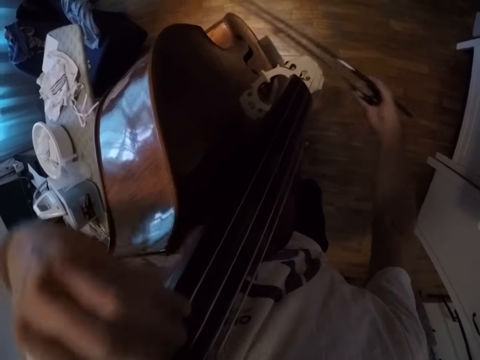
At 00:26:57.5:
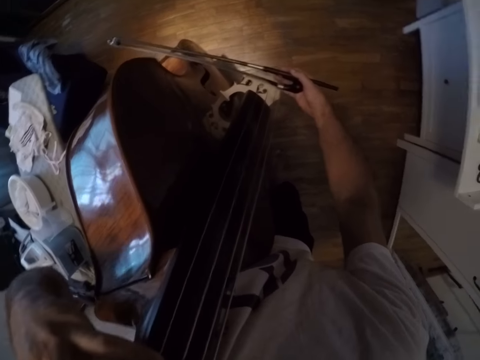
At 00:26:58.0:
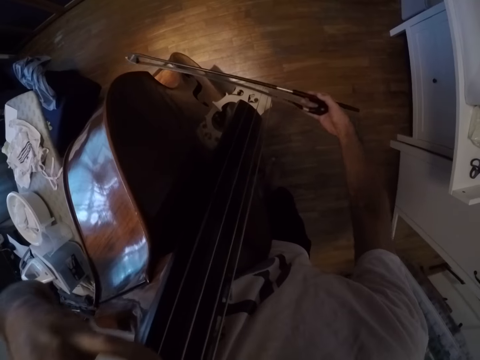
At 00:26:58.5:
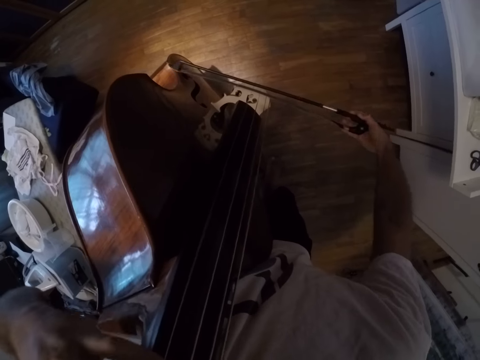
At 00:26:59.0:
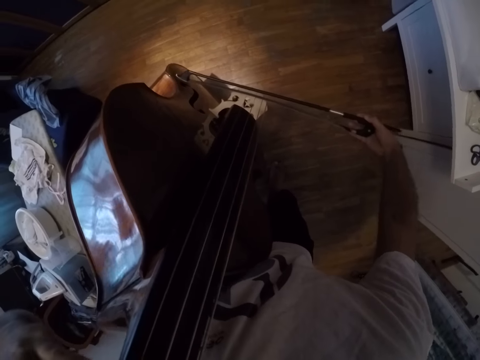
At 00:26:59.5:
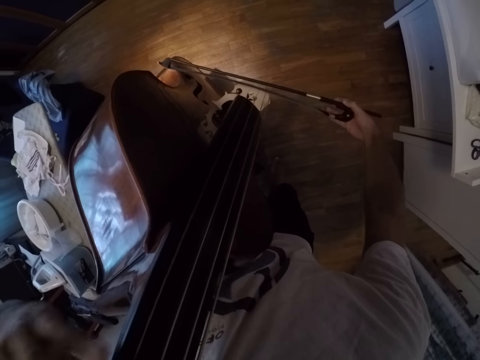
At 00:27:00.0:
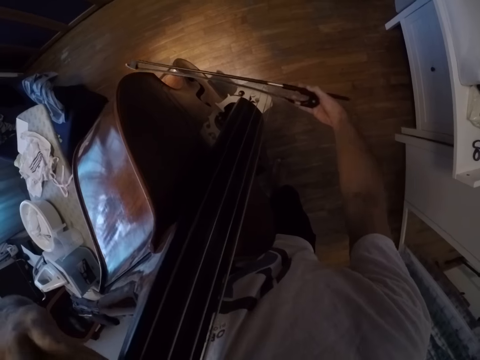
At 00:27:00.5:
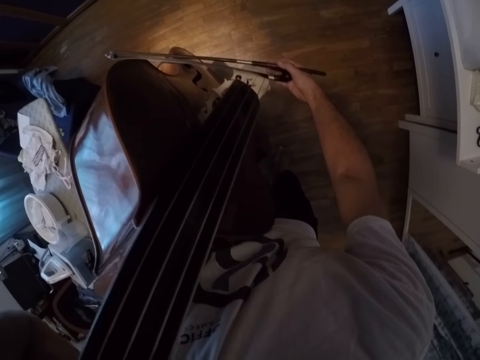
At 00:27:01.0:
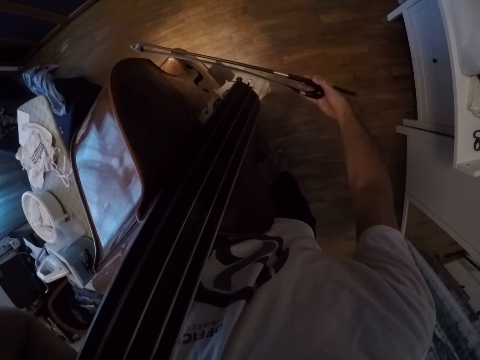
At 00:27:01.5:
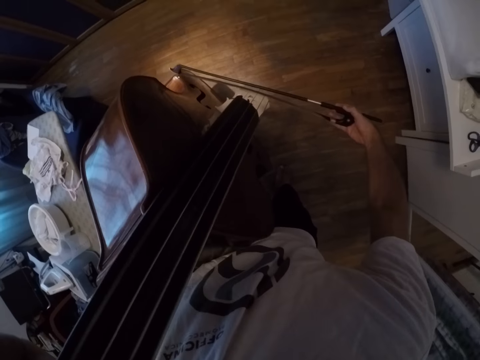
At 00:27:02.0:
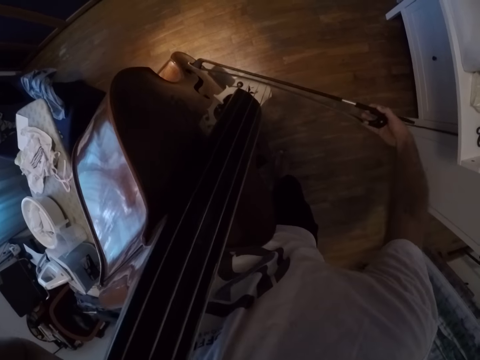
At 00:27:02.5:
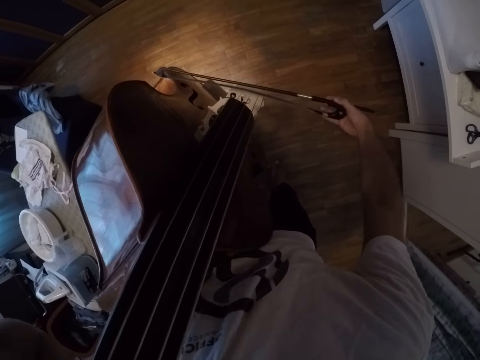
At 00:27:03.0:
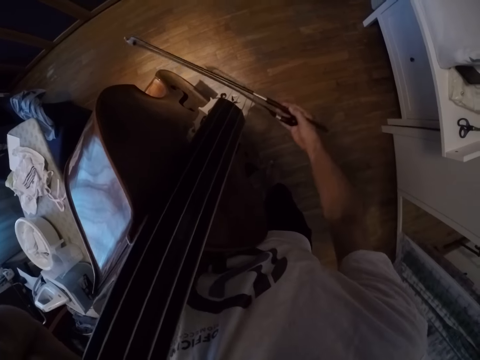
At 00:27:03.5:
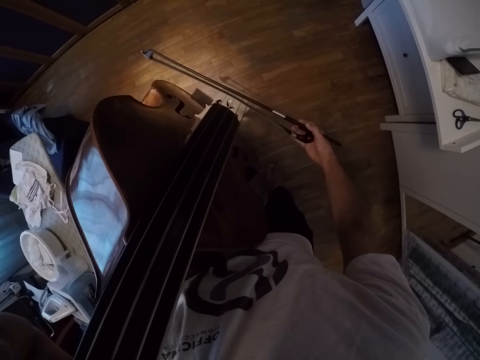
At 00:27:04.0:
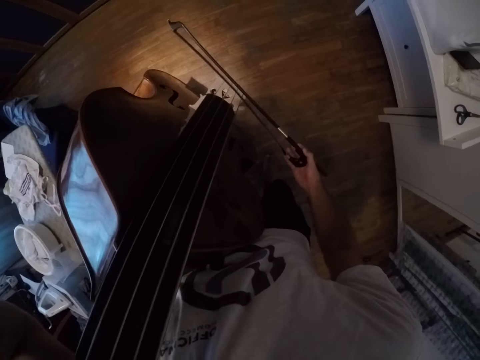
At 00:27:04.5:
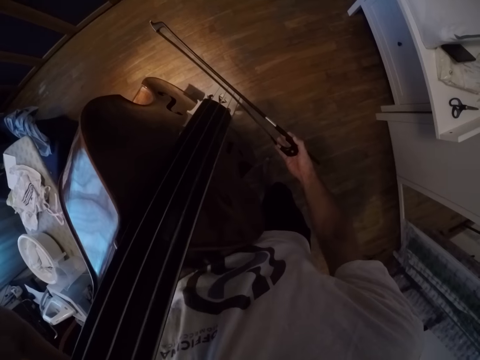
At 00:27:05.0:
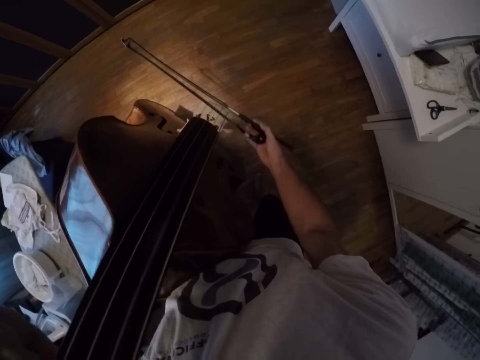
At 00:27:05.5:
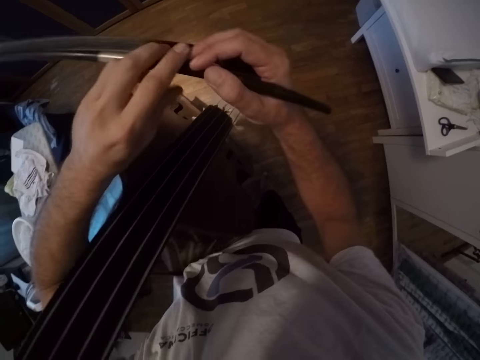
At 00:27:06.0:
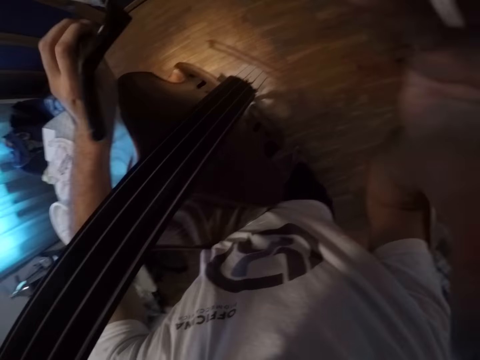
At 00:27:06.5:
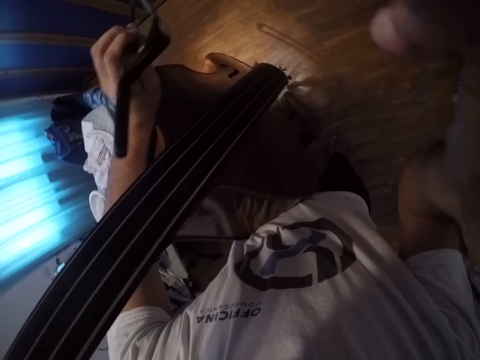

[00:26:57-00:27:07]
The camera wearer plays the violin. They stop playing the violin. They hold the camera. They adjust the camera.
